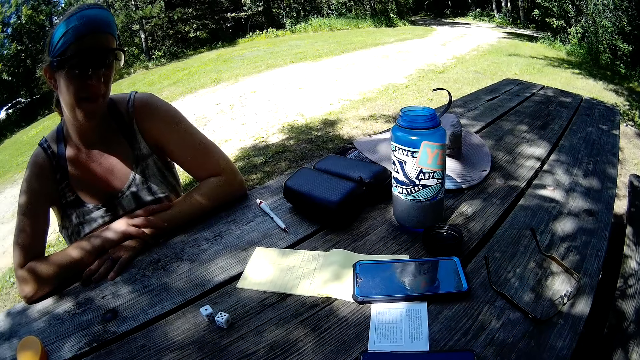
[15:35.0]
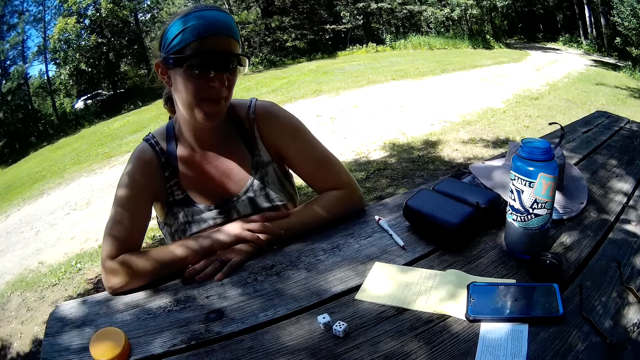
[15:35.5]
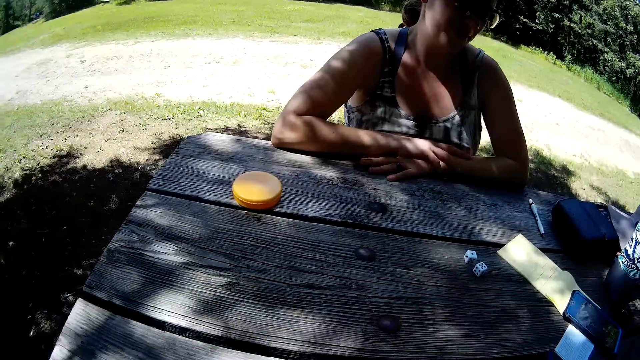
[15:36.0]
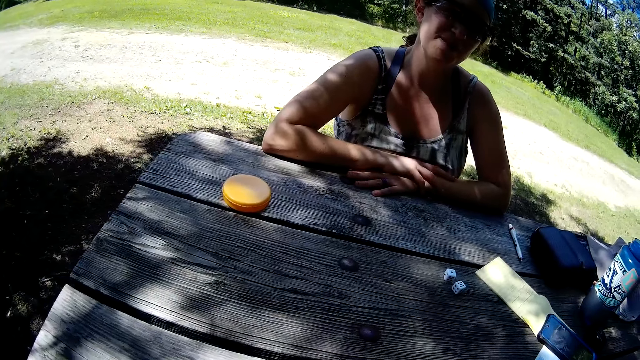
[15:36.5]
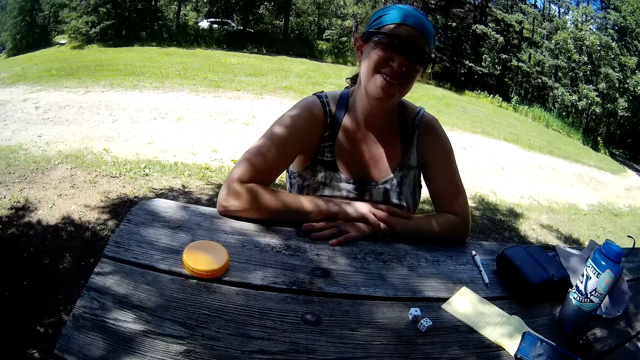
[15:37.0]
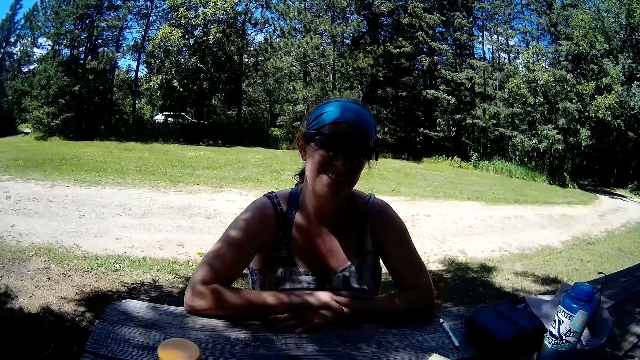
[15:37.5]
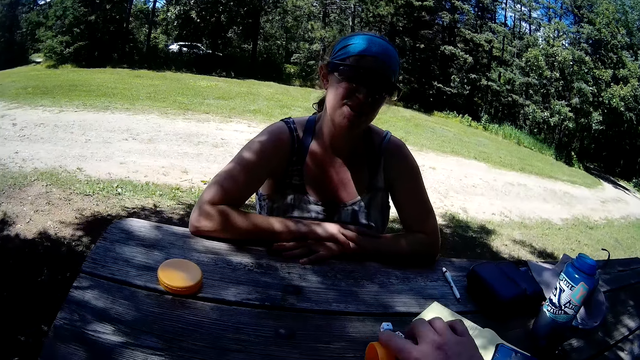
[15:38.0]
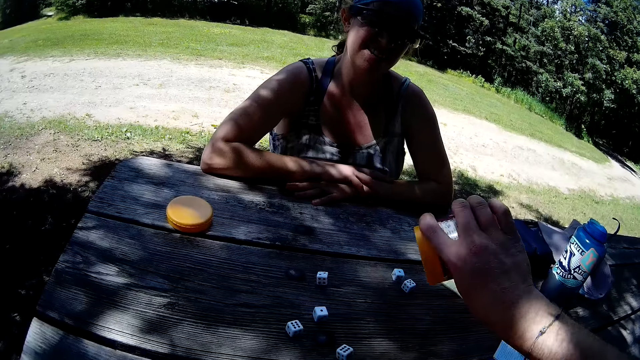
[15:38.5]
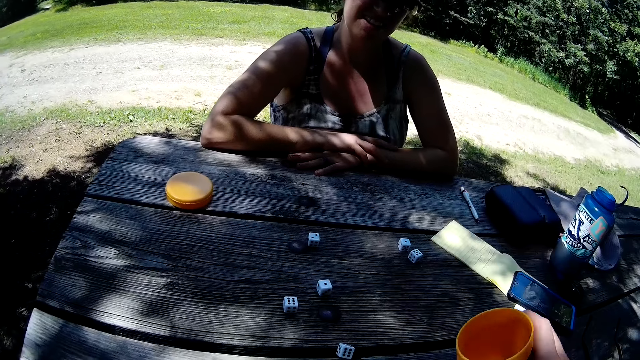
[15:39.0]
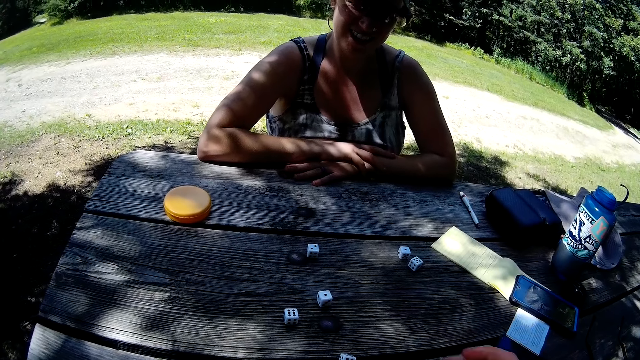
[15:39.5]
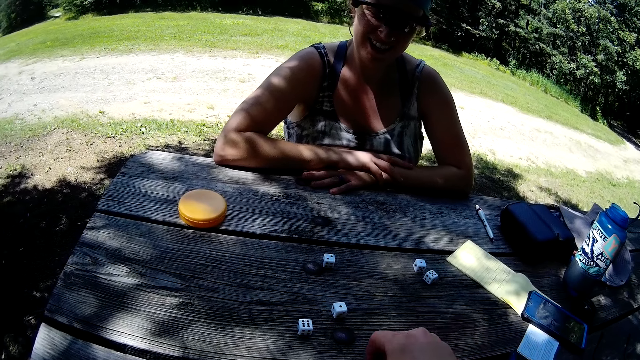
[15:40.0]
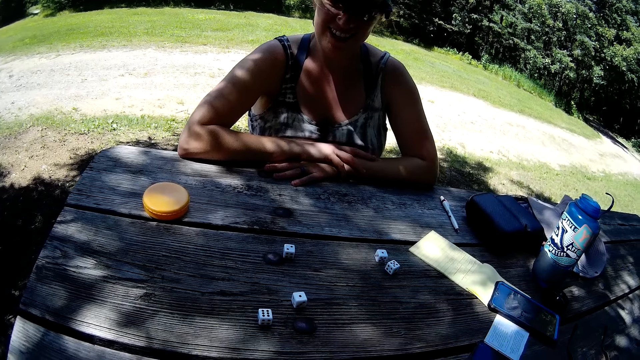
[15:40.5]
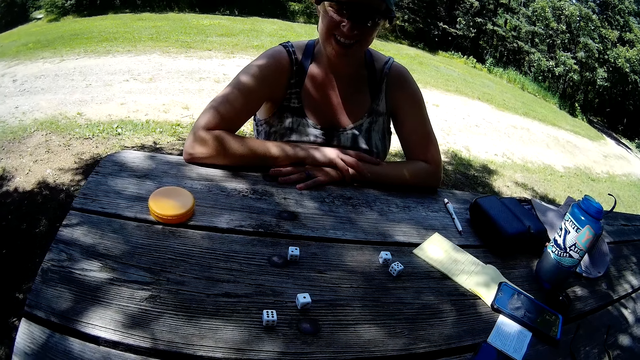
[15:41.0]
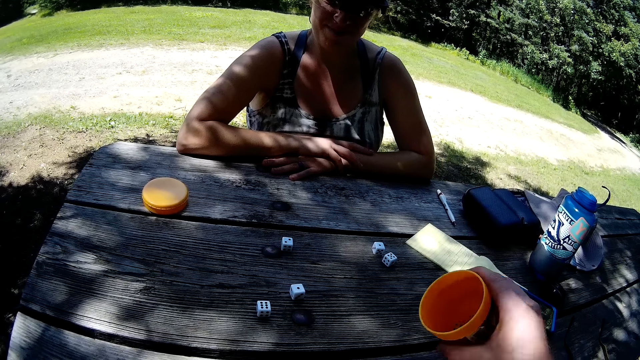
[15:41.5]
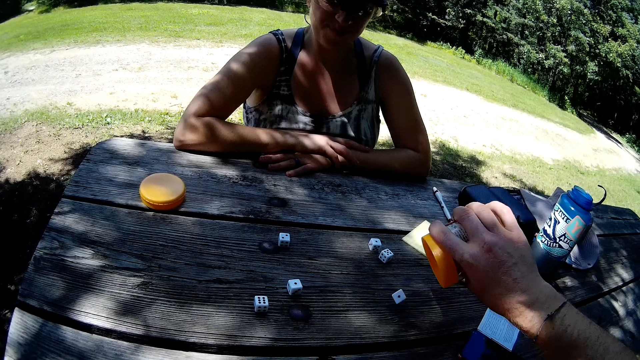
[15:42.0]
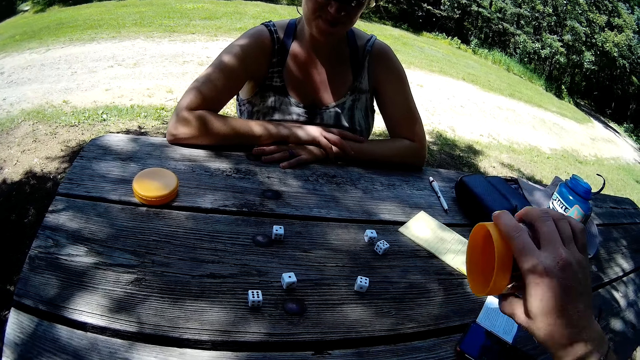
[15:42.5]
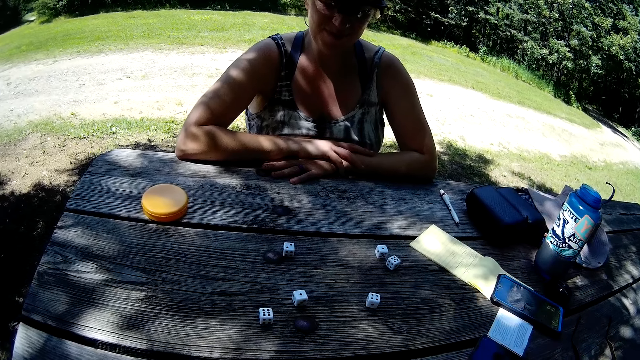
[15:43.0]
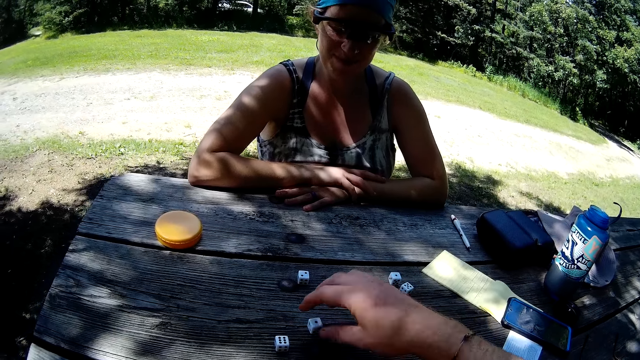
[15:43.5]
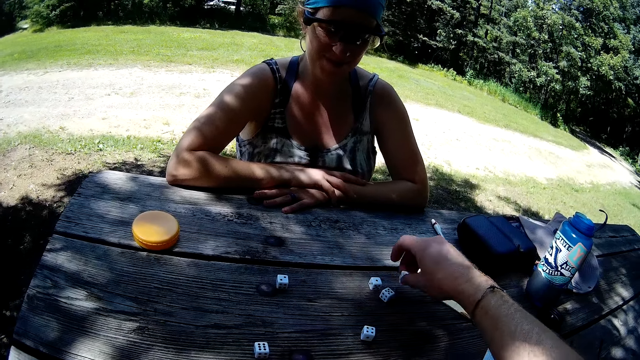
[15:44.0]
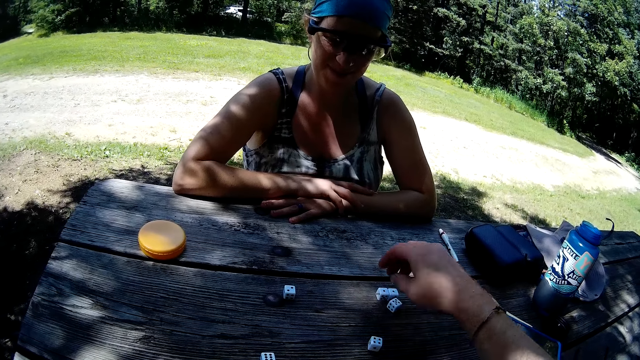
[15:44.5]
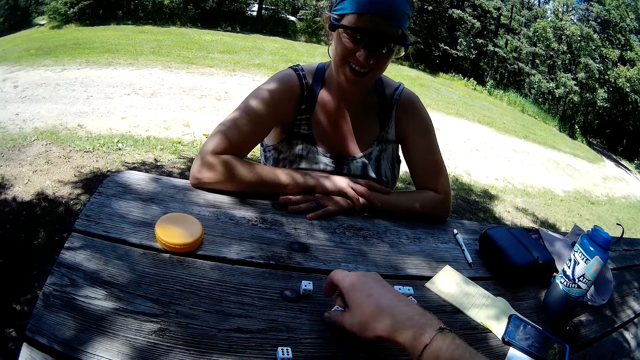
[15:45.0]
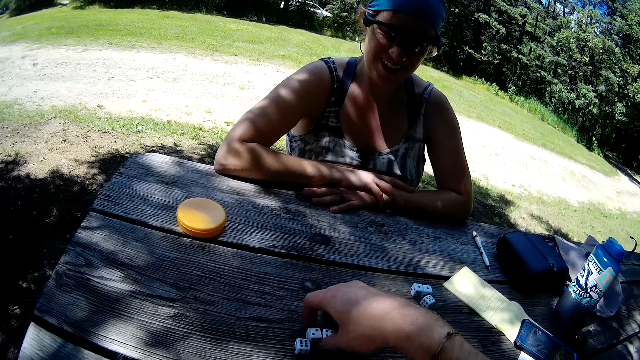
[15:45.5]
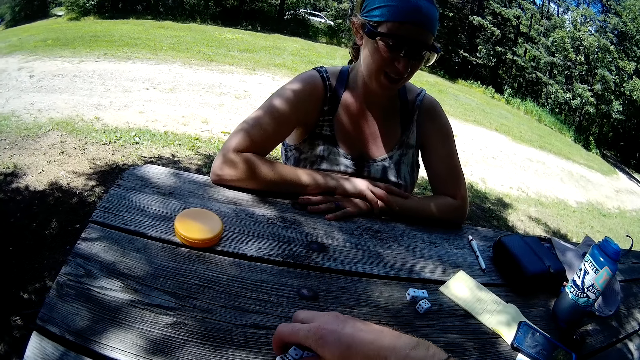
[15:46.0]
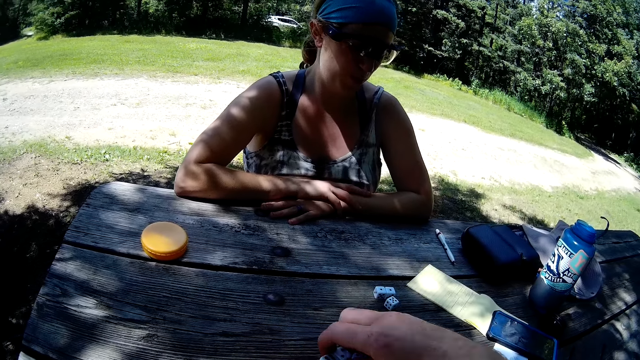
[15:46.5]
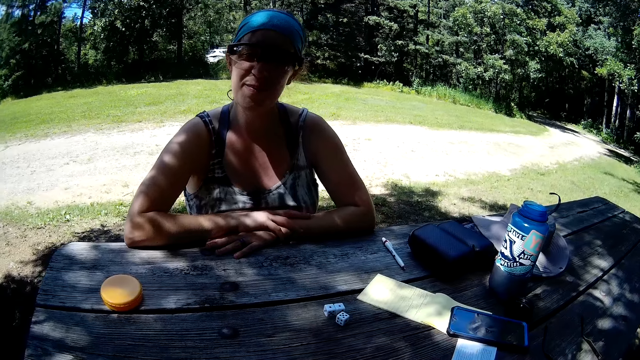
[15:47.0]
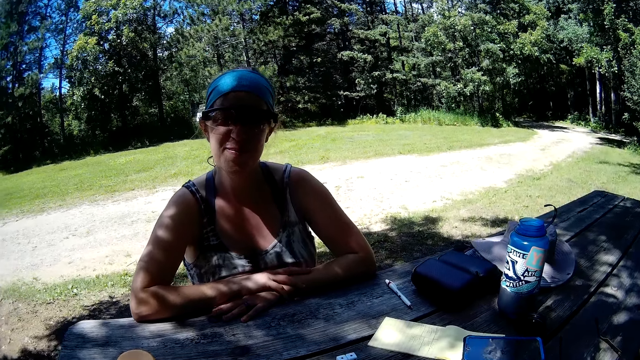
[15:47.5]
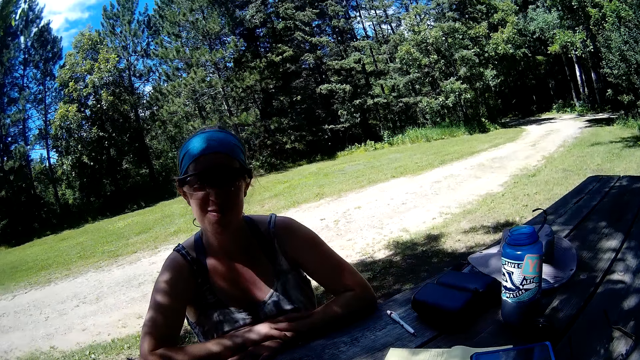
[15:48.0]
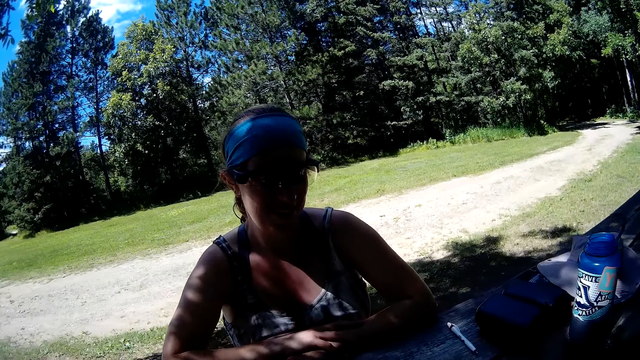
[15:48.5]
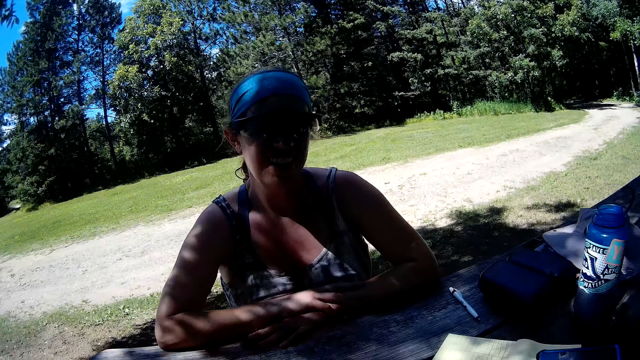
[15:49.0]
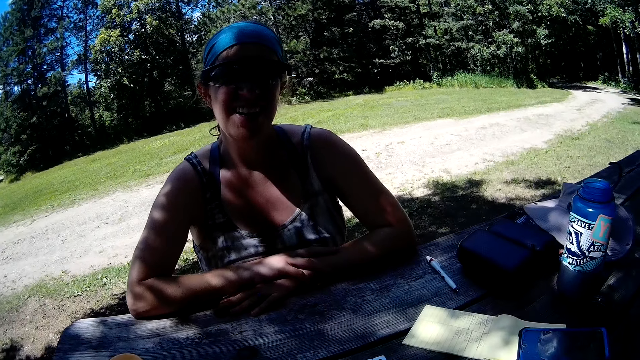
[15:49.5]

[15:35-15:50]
The camera wearer shakes the dice. He pours the dice on the table with his right hand. He shakes the dice. He pours the dice on the table with his right hand. He moves the dice around on the table with his right hand. He shakes the dice.

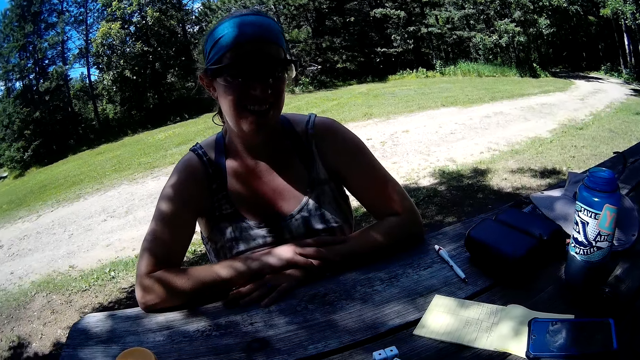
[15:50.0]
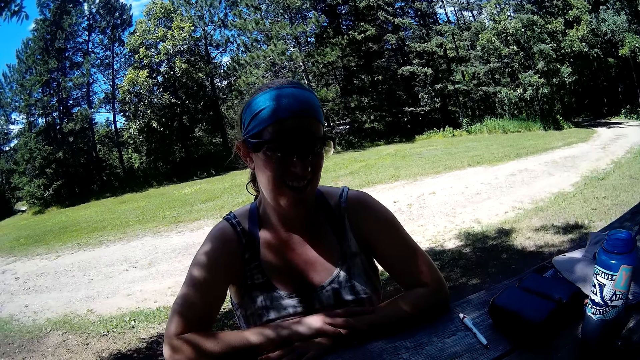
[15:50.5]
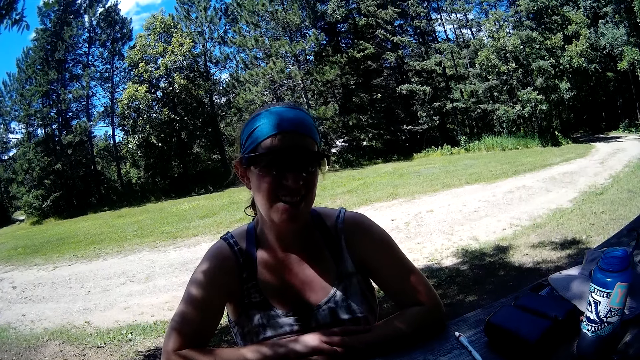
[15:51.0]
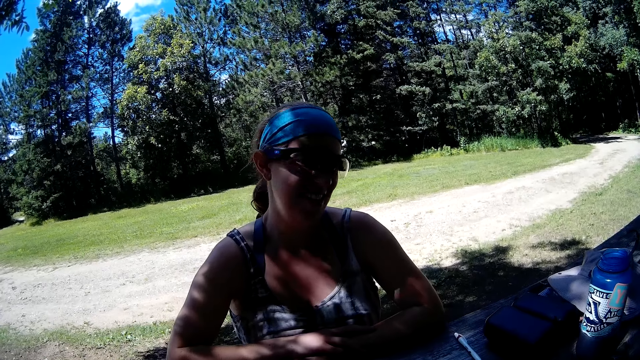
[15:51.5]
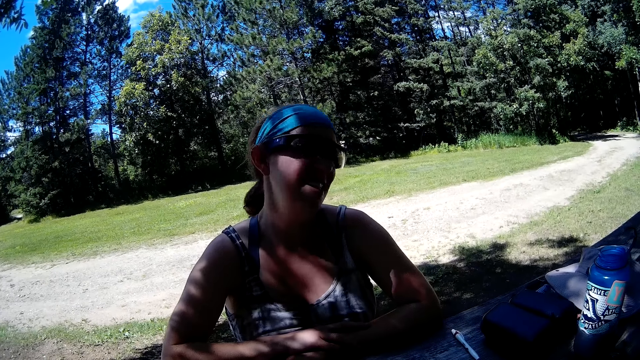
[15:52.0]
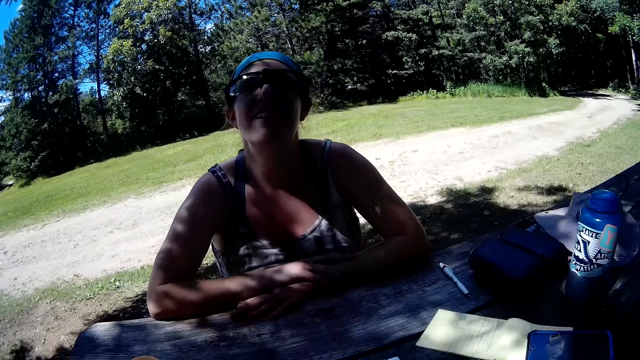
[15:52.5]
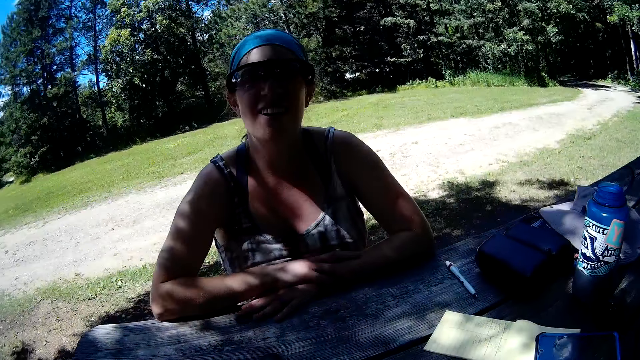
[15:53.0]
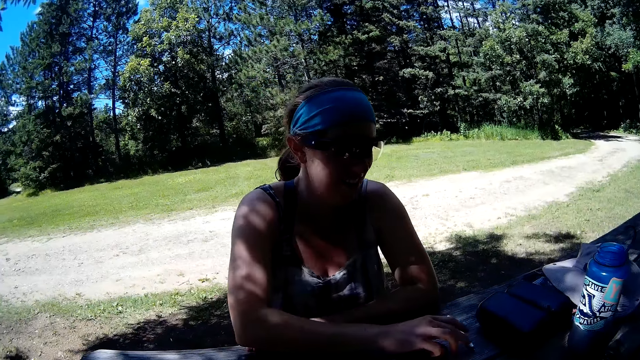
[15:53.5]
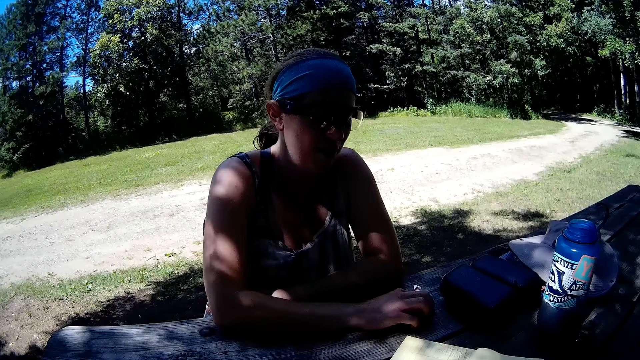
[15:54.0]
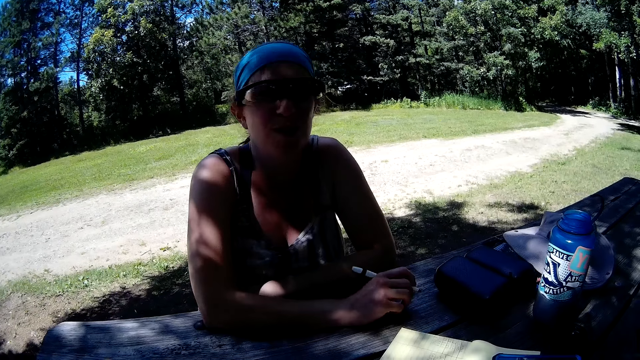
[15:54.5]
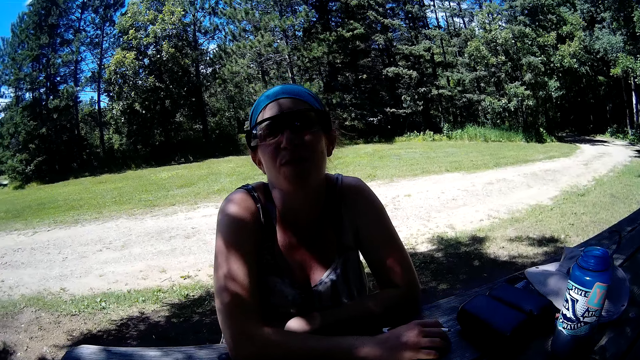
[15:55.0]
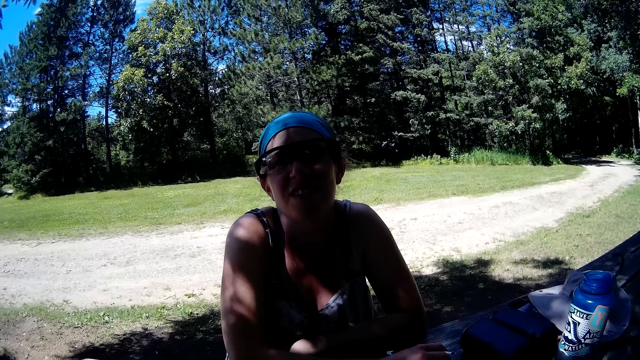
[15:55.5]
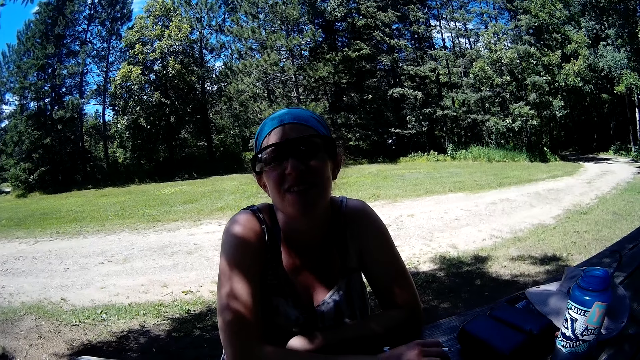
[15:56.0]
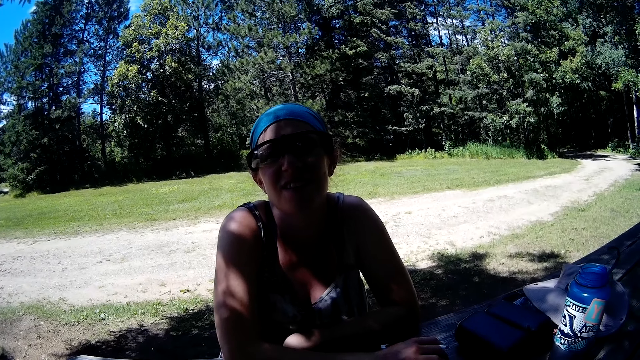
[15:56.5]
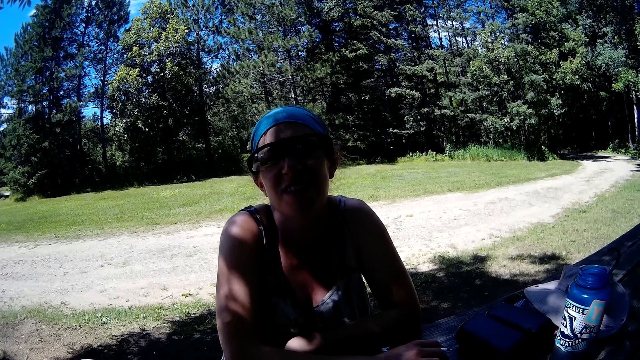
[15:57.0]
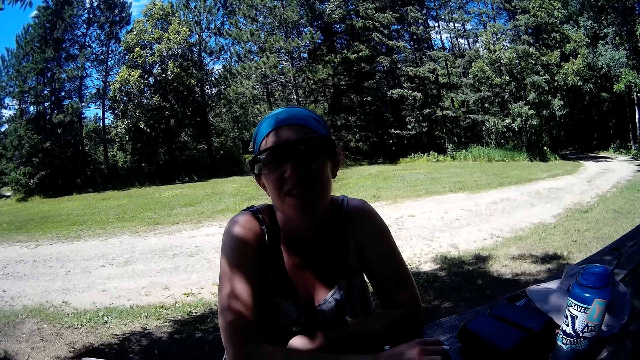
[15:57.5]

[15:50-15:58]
A woman picks up the pen.
